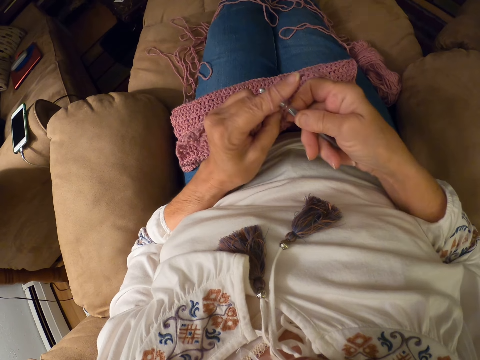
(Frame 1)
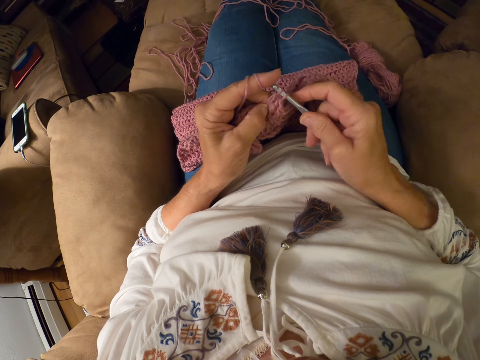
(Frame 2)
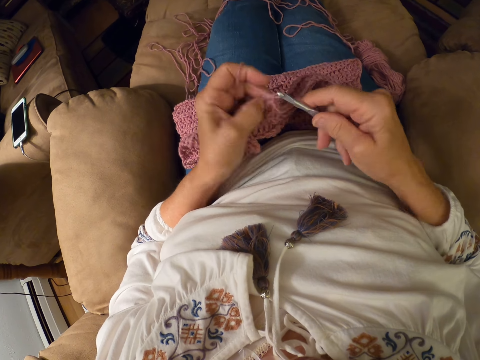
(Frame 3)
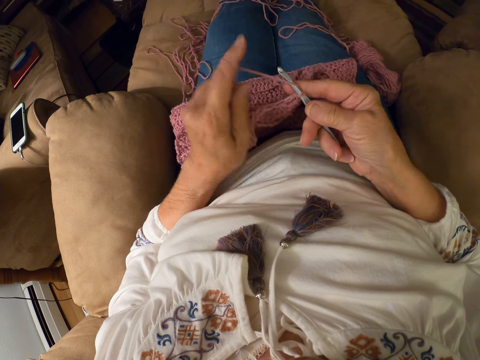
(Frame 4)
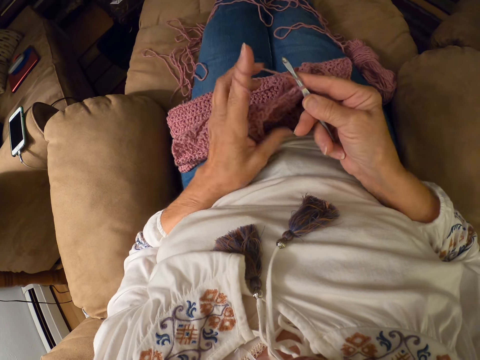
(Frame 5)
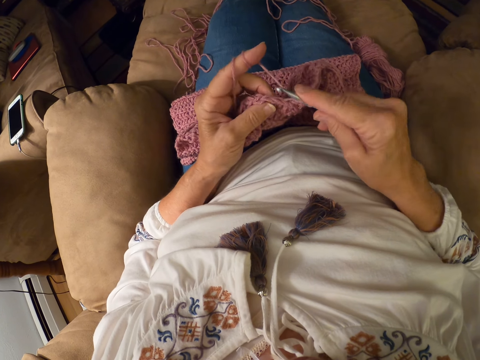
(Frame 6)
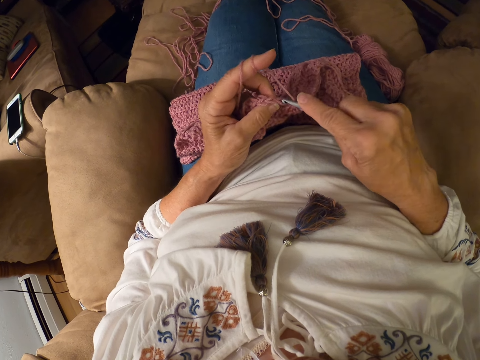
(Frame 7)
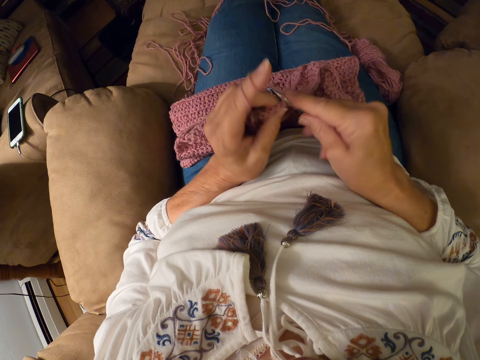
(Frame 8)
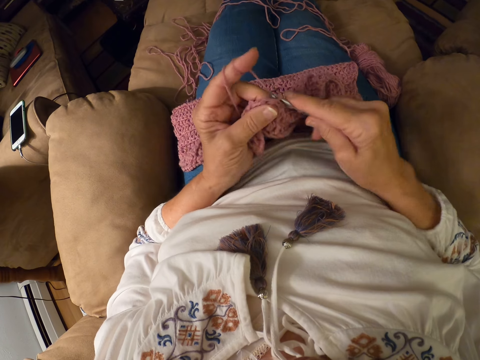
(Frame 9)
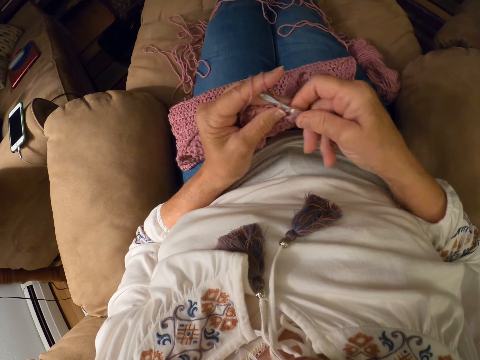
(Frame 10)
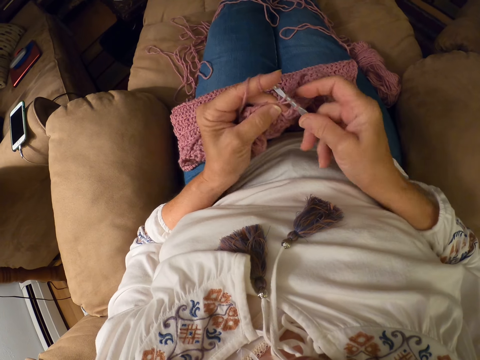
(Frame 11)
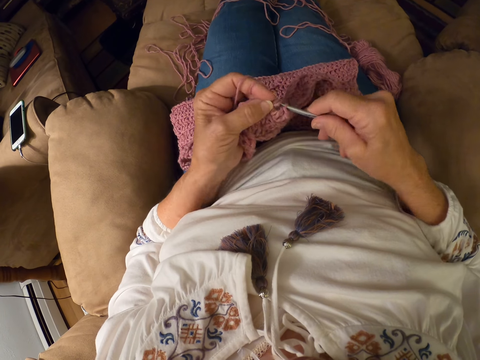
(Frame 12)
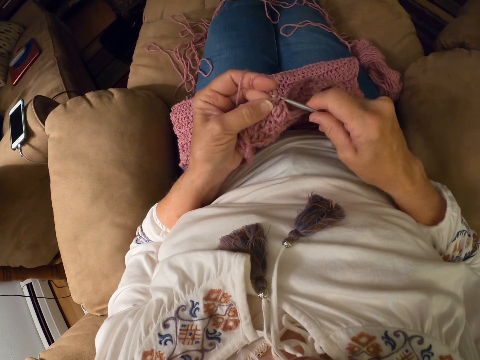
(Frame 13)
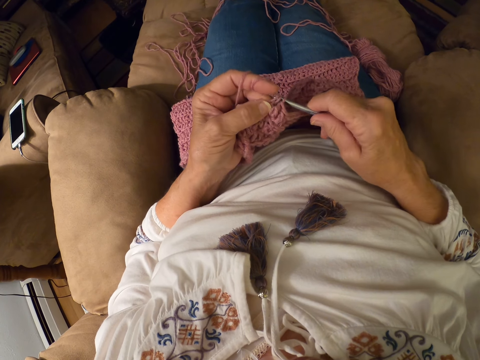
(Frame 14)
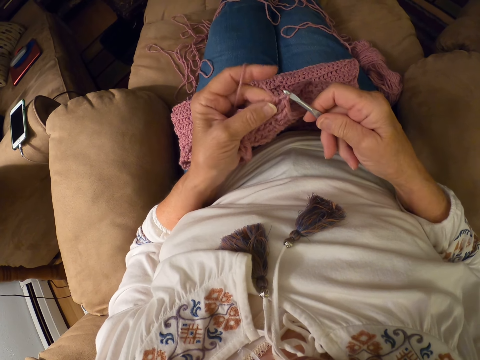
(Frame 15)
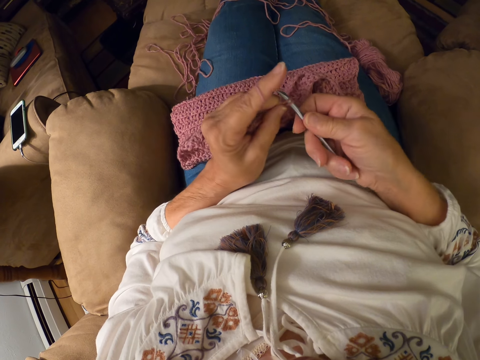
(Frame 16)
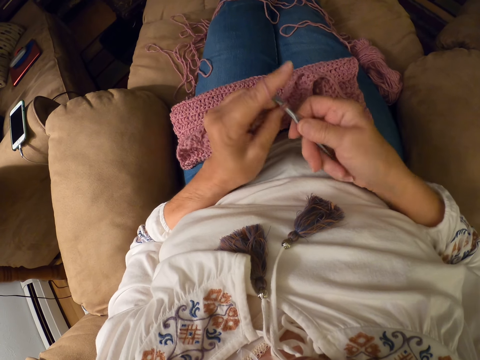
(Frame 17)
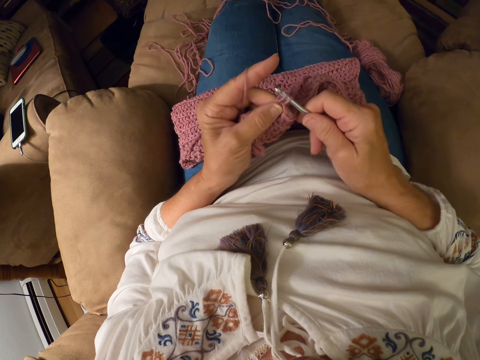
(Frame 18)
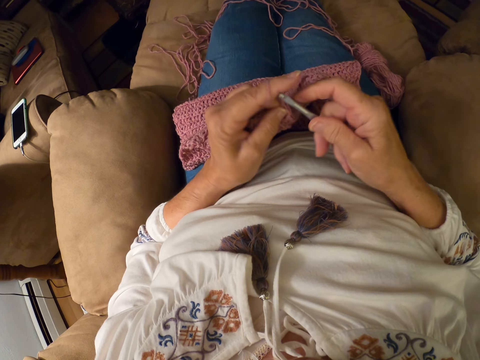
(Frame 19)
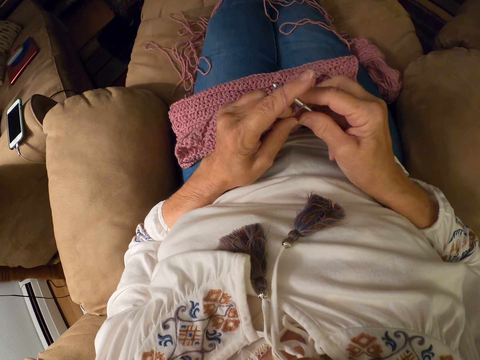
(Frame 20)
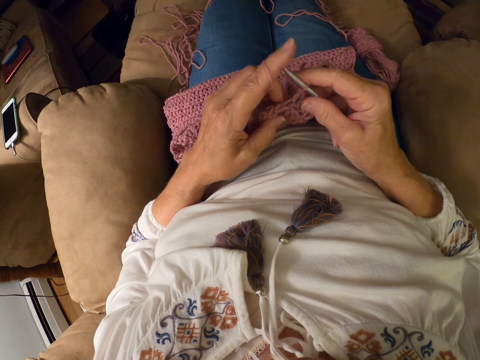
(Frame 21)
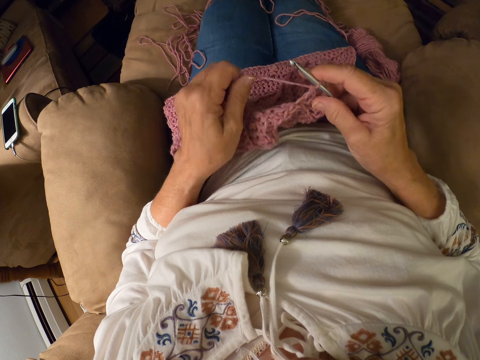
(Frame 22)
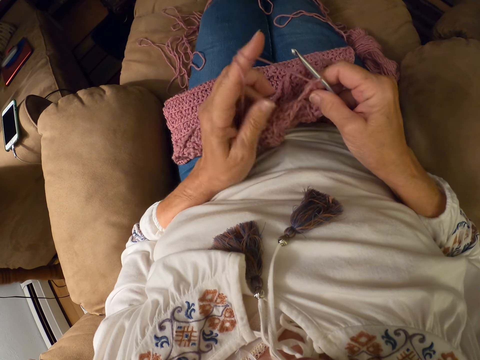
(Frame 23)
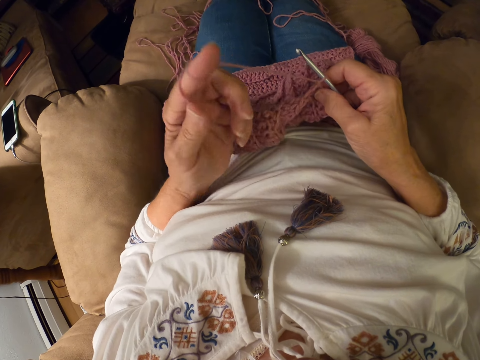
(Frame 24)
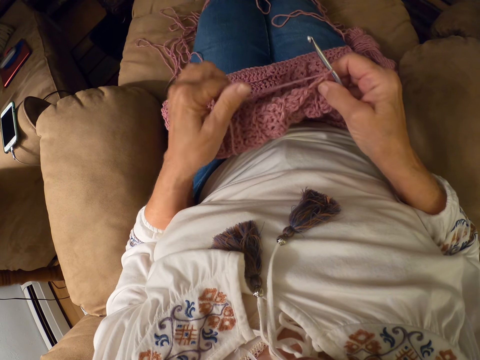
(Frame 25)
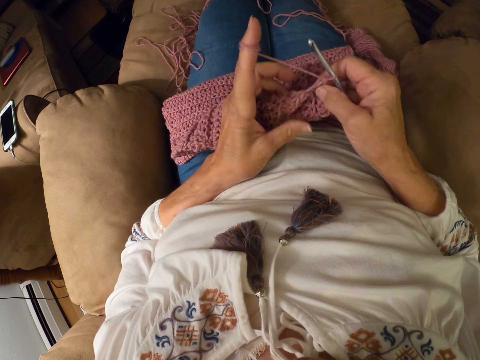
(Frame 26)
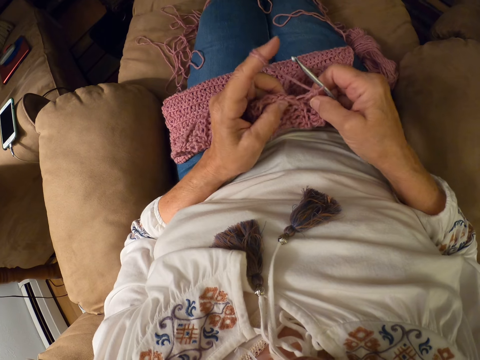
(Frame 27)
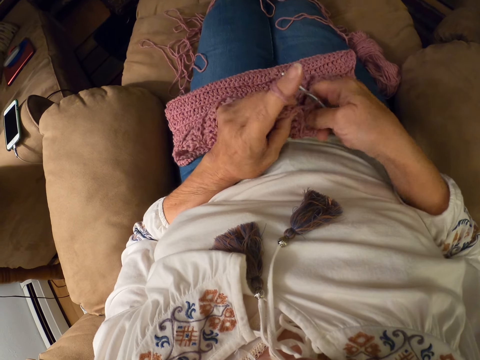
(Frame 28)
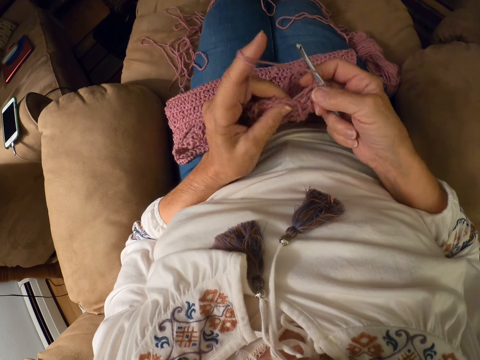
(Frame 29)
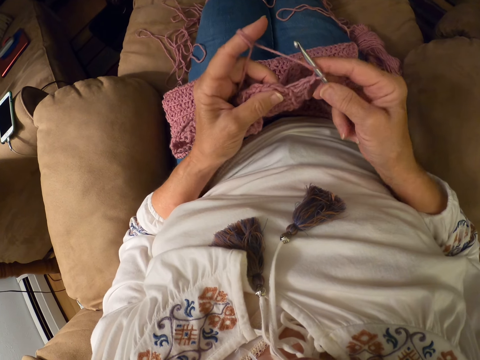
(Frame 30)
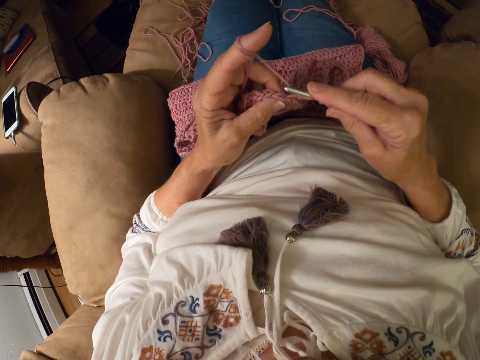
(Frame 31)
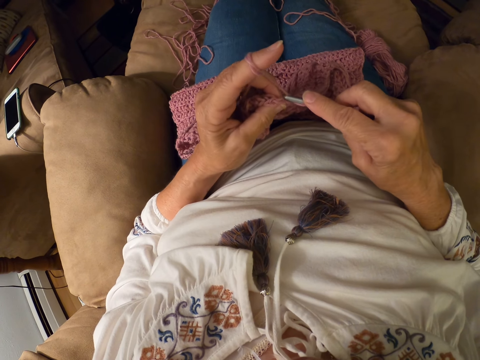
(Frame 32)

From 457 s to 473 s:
The camera wearer rolls the yarn around her left index finger. She crochets with the yarn. She rolls the yarn around her left index finger. She crochets with the yarn.

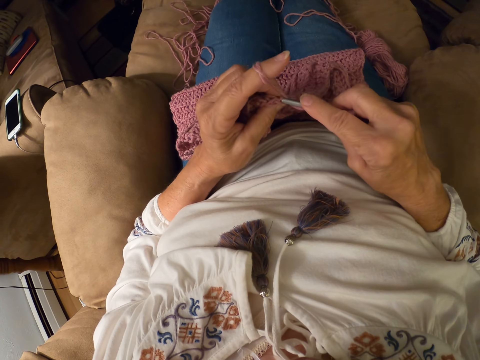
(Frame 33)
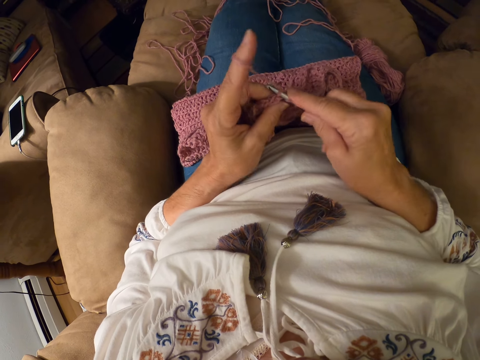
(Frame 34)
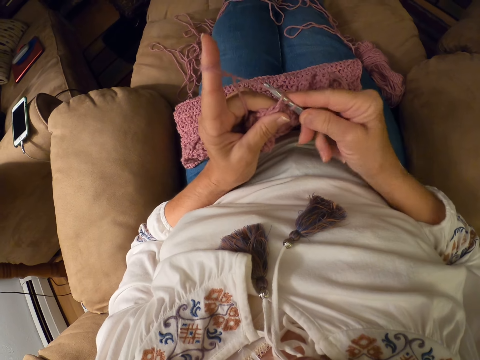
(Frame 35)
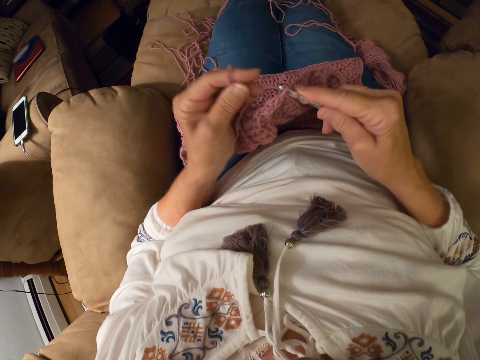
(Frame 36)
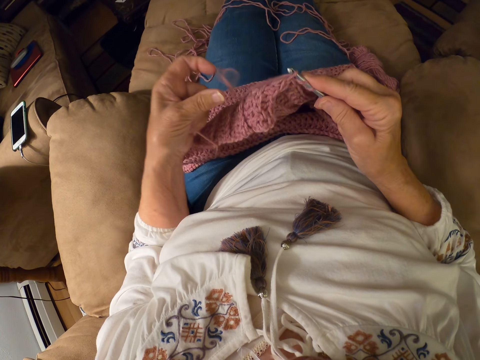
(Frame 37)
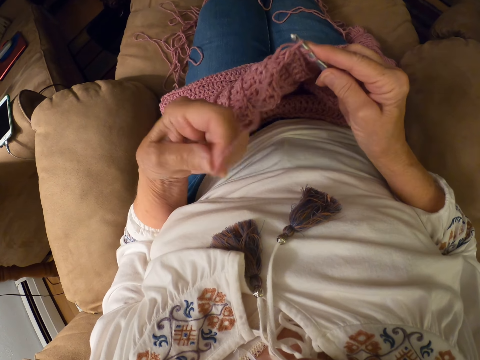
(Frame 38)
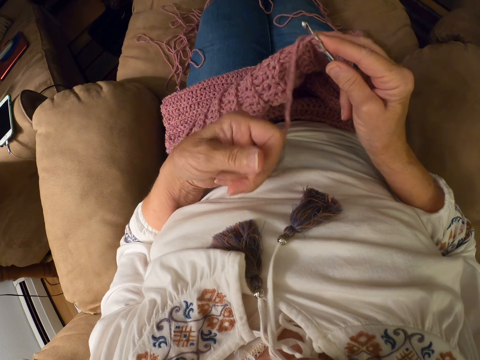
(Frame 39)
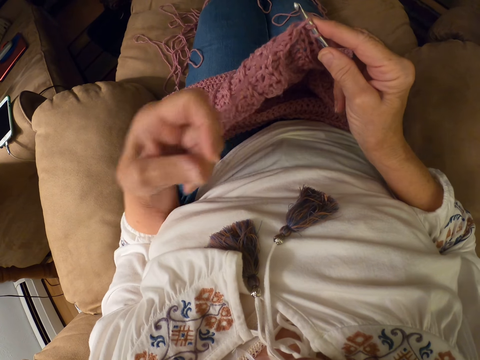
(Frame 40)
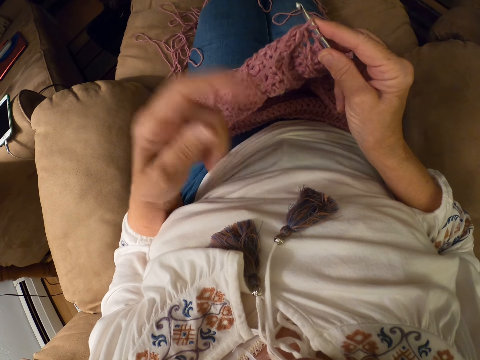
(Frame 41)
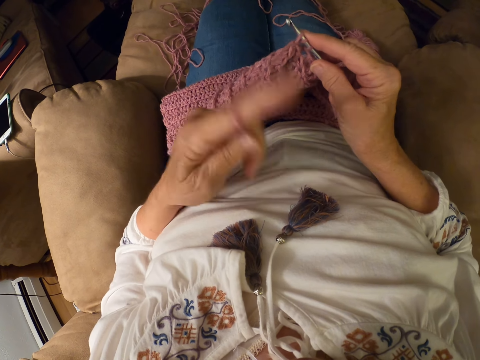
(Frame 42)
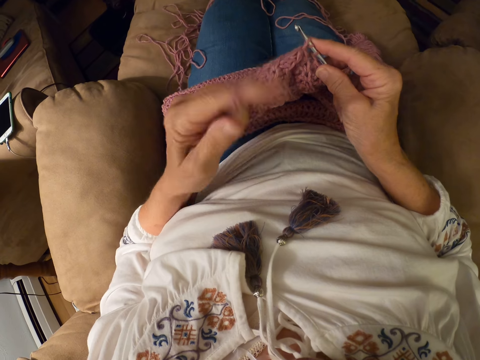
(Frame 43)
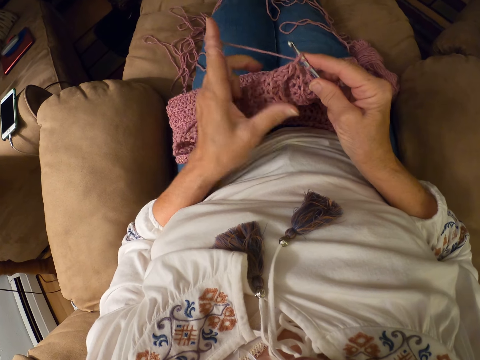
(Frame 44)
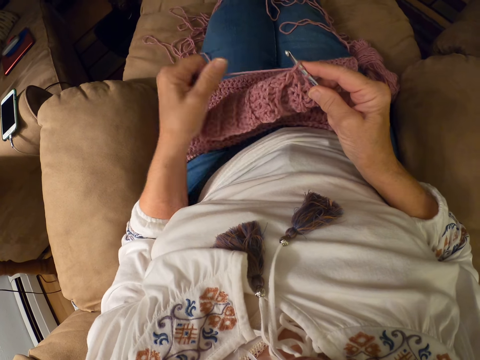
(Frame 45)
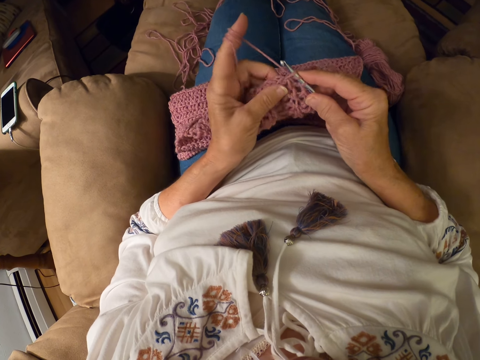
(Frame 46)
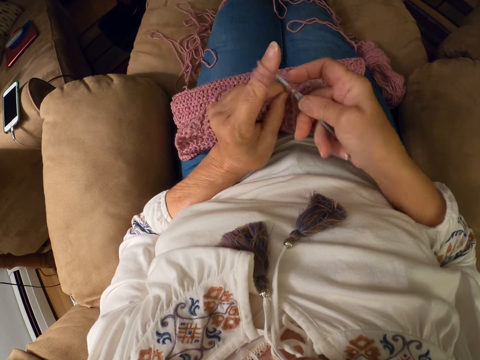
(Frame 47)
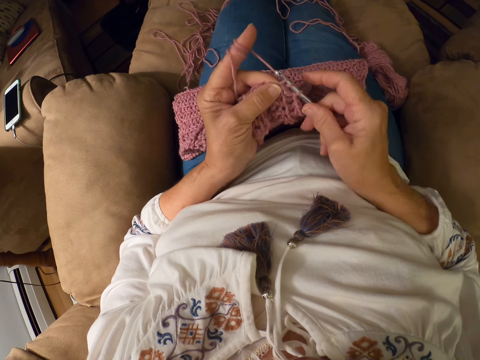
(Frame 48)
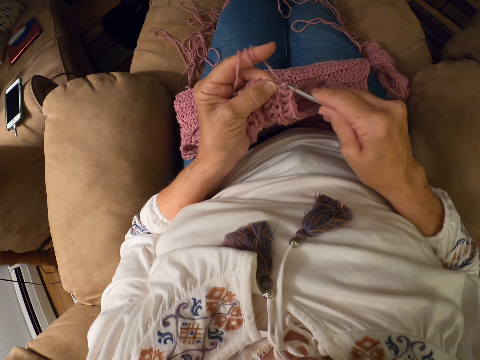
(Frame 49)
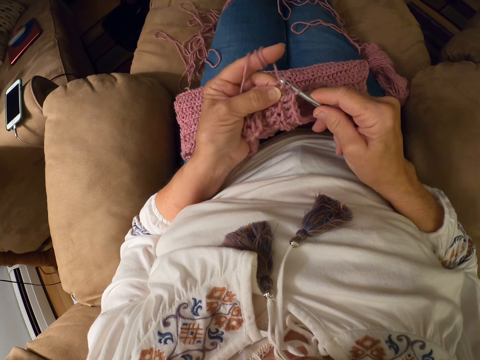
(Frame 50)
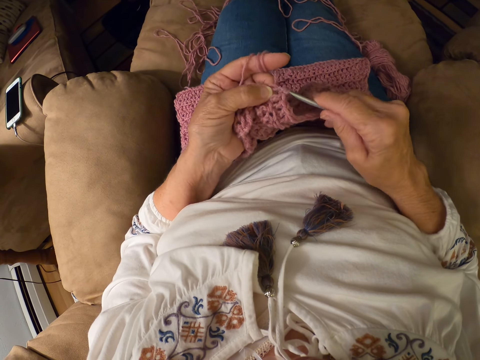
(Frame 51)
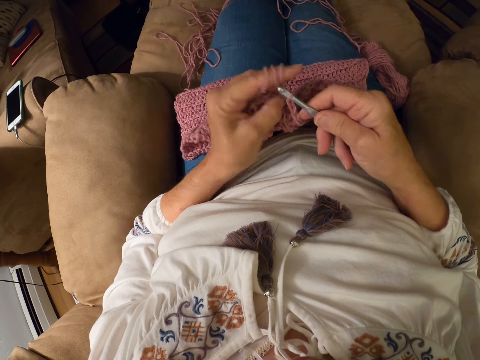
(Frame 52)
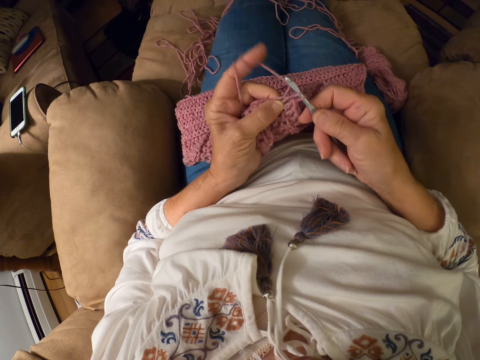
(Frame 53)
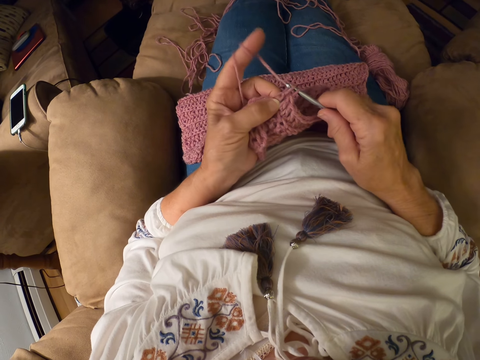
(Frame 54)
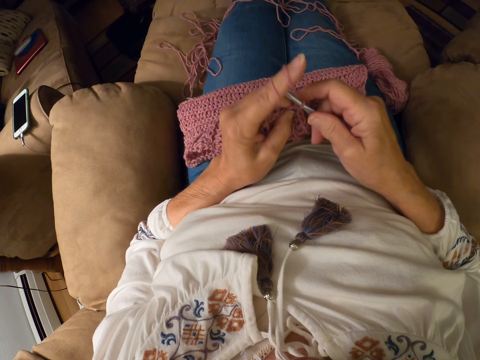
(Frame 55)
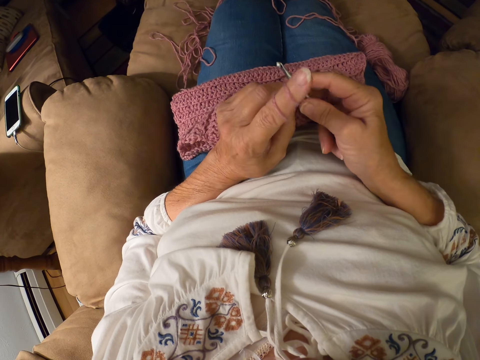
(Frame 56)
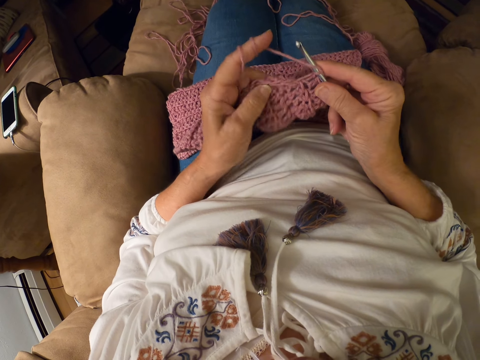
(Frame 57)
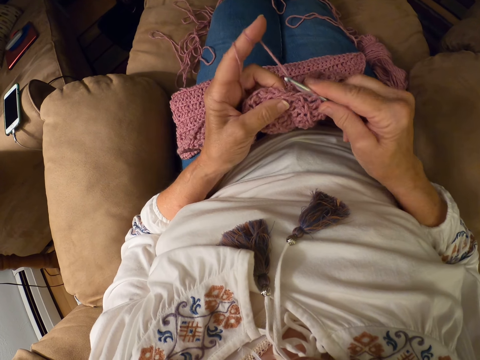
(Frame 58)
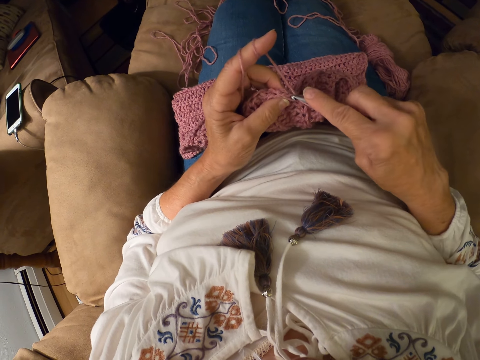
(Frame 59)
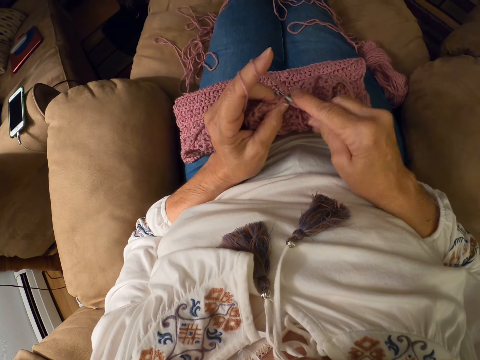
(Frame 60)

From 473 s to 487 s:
The camera wearer unrolls the crochet wool from the left hand finger. She rolls the yarn around her left index finger. She stretches the wool. She crochets with the yarn.
